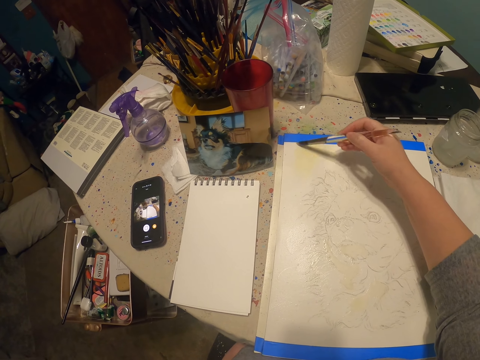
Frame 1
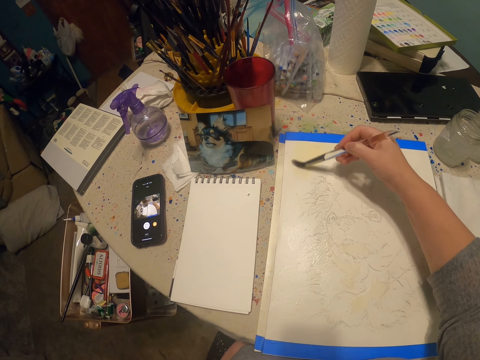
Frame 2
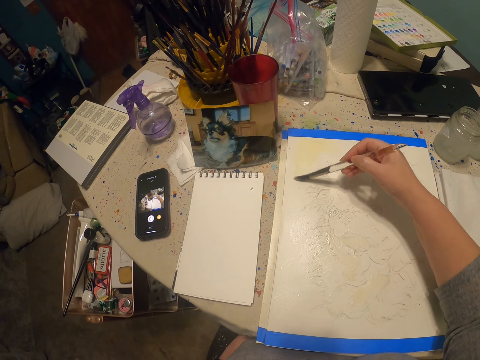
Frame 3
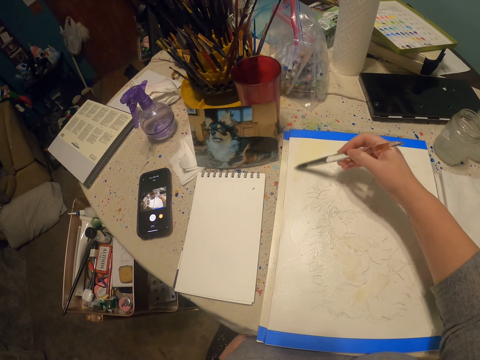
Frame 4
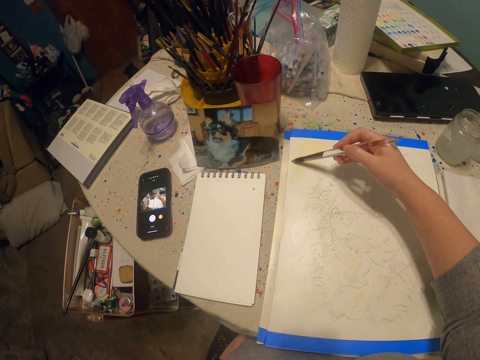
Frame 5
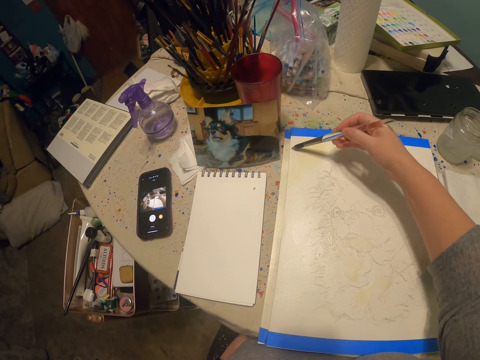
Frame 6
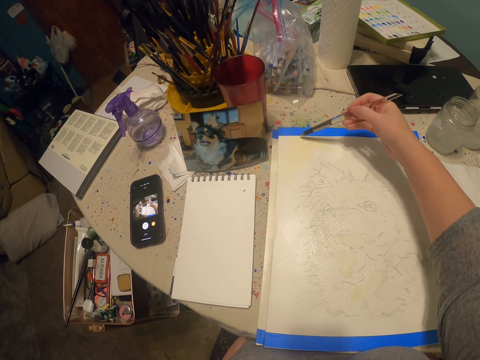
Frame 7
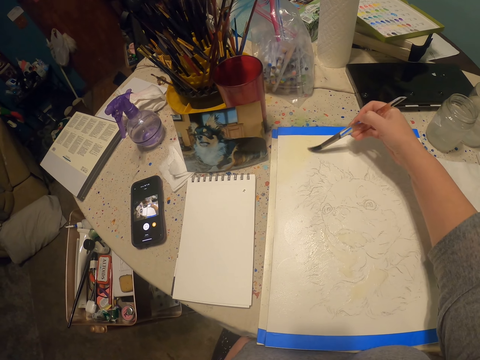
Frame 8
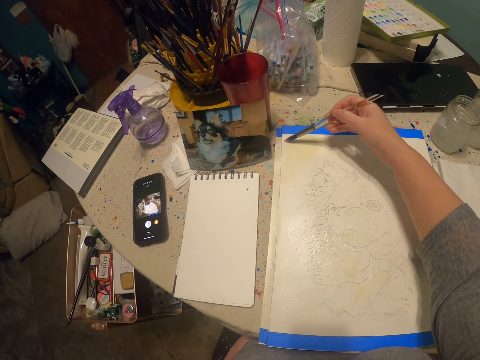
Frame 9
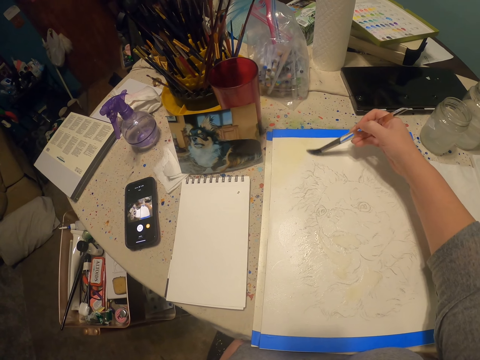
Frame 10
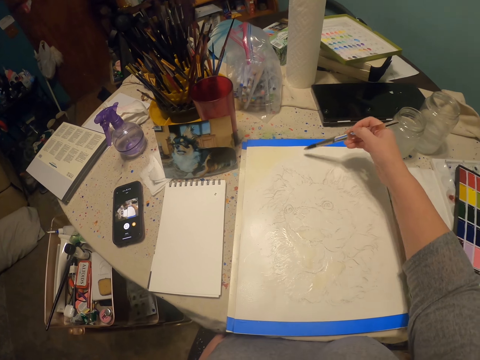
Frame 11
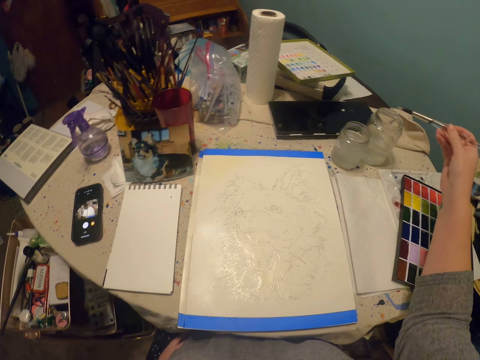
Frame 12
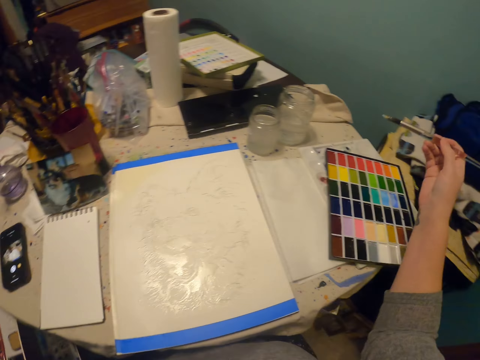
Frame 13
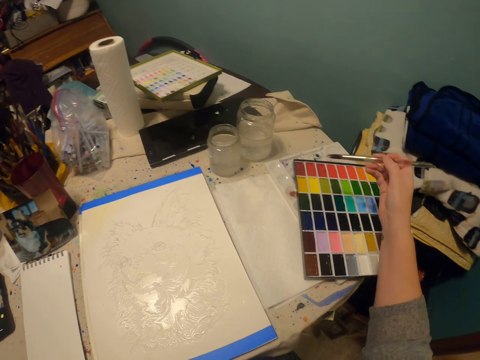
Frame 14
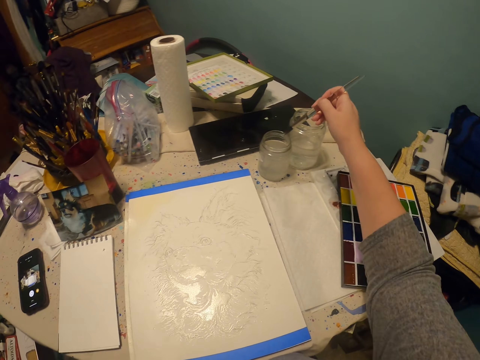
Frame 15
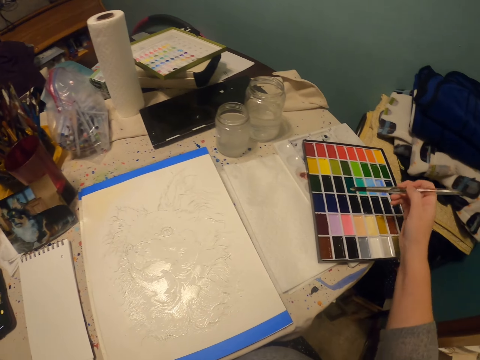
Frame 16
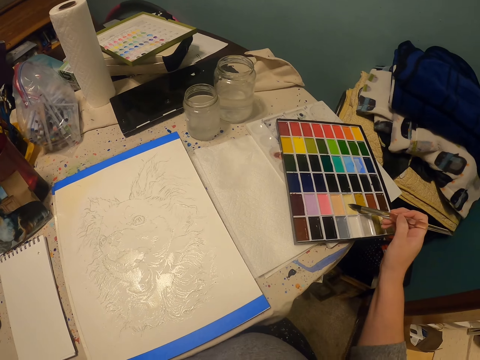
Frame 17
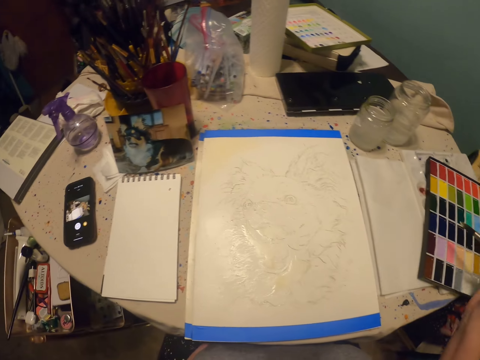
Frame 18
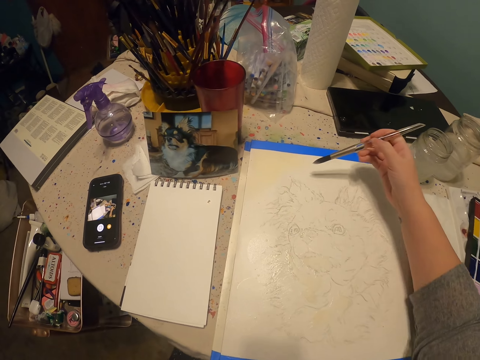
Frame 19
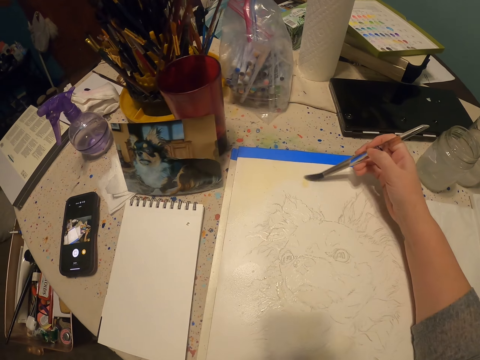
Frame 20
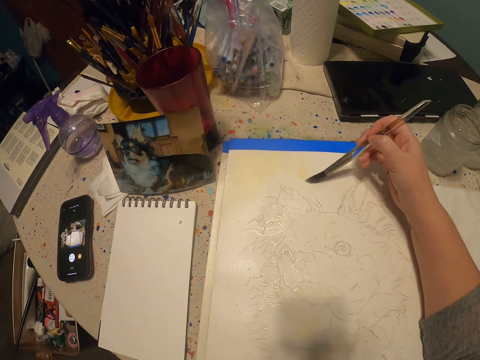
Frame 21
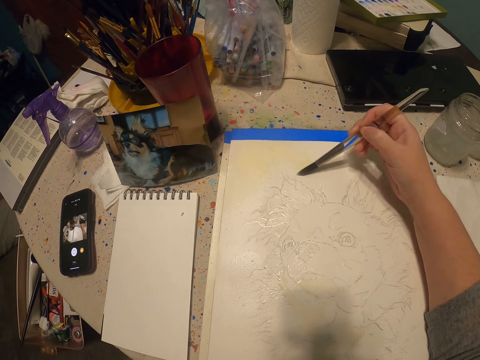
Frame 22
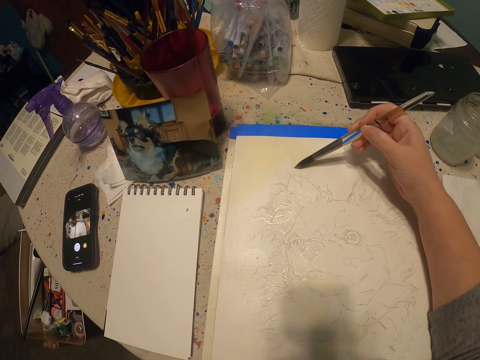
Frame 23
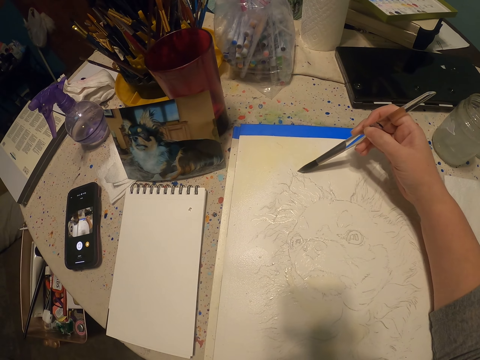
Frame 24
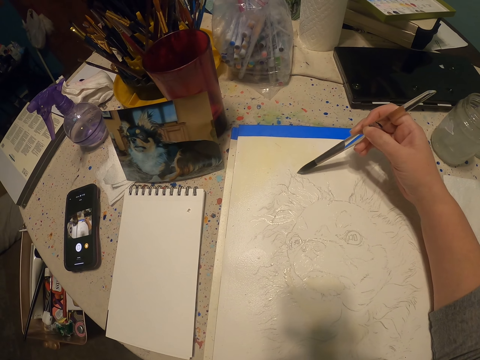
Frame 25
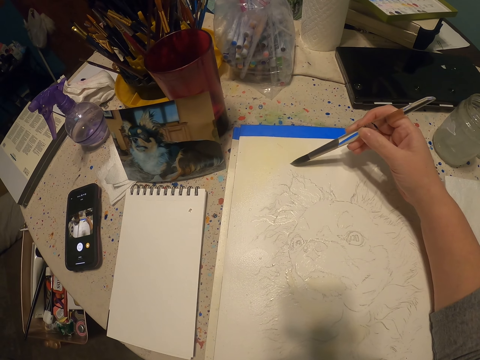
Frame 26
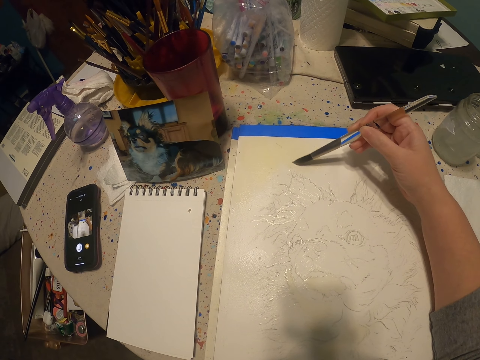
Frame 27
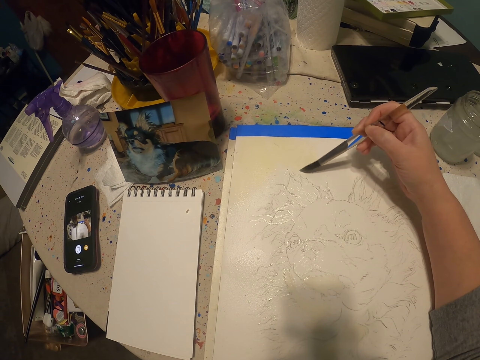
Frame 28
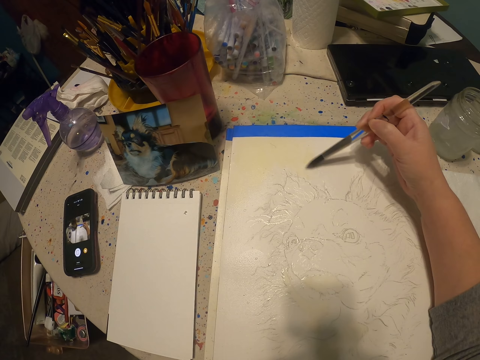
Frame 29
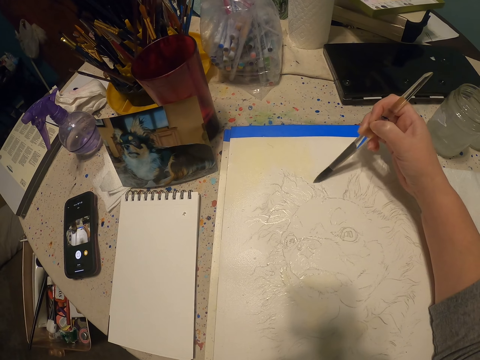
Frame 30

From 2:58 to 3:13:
The camera wearer immerses the painting brush in watercolor in a palette. They paint on a paper.

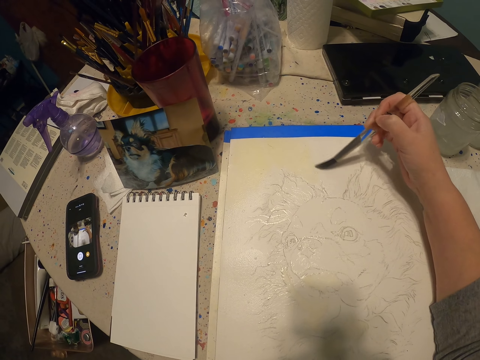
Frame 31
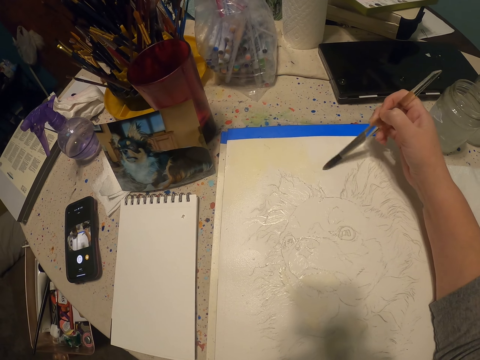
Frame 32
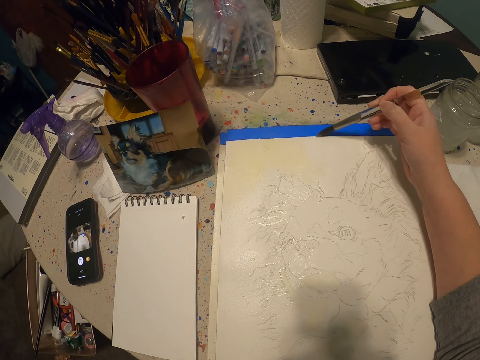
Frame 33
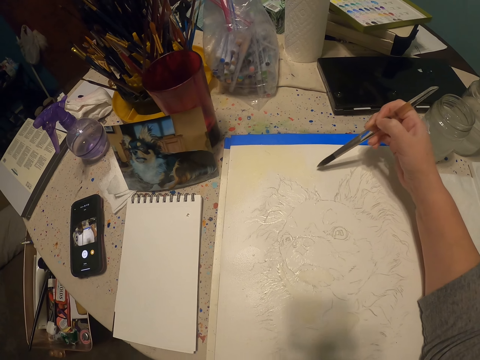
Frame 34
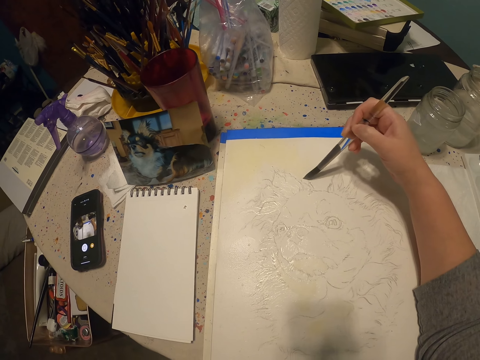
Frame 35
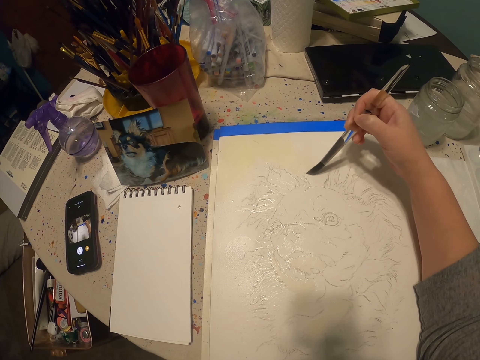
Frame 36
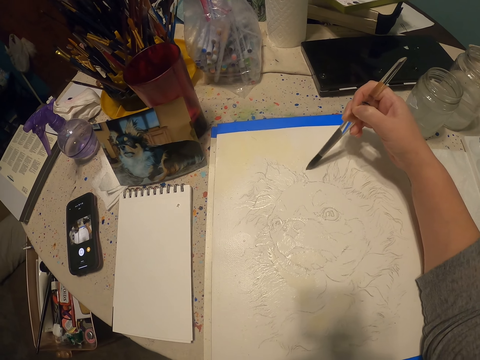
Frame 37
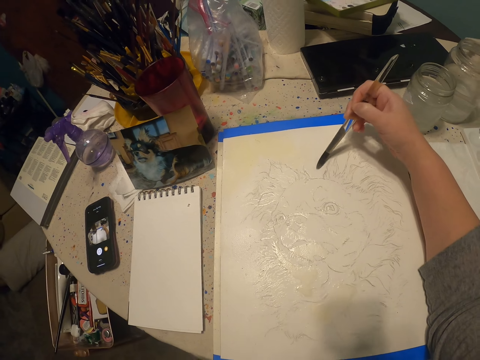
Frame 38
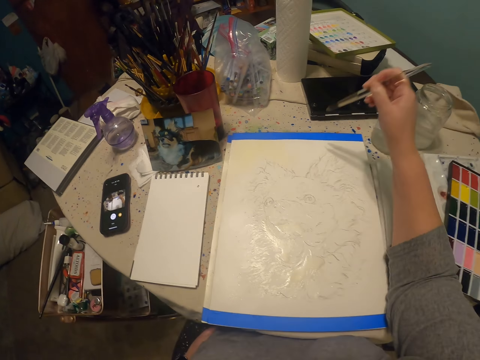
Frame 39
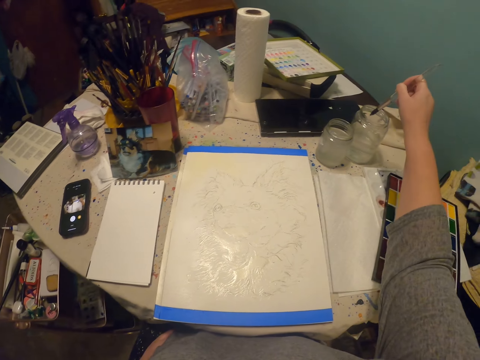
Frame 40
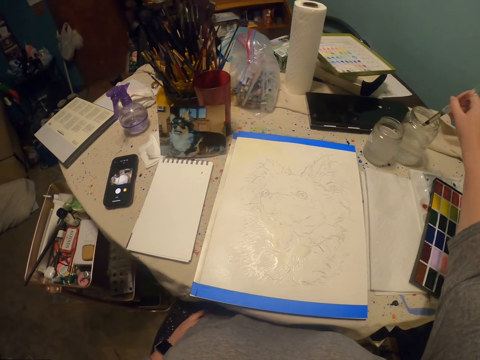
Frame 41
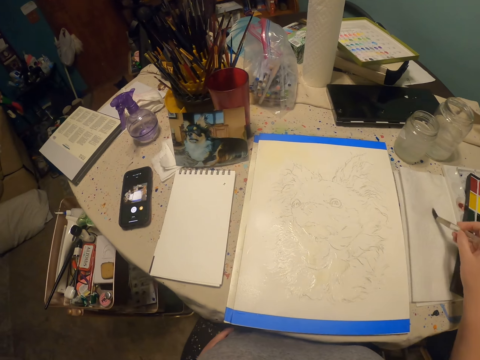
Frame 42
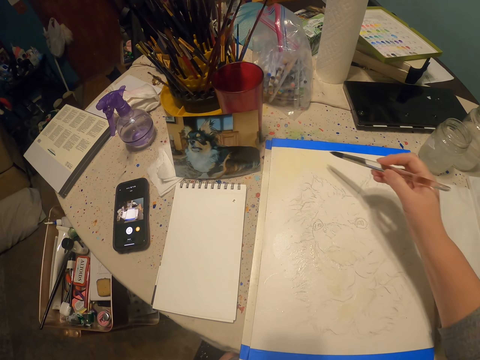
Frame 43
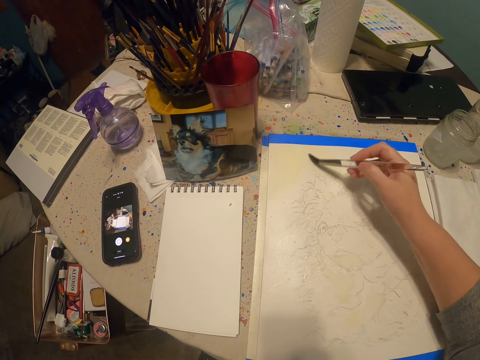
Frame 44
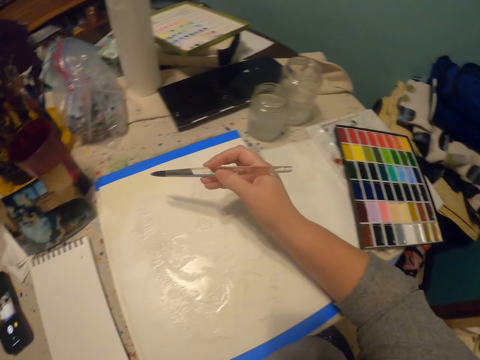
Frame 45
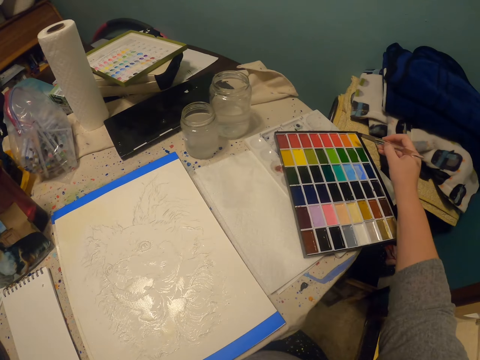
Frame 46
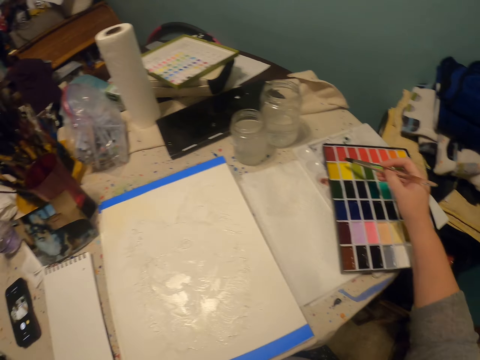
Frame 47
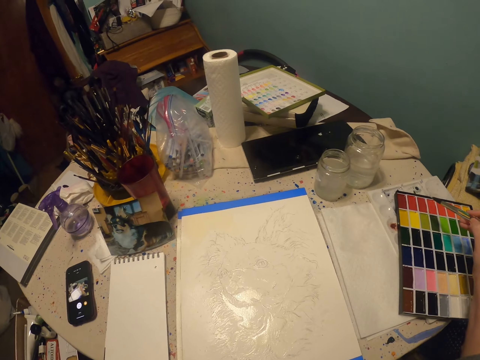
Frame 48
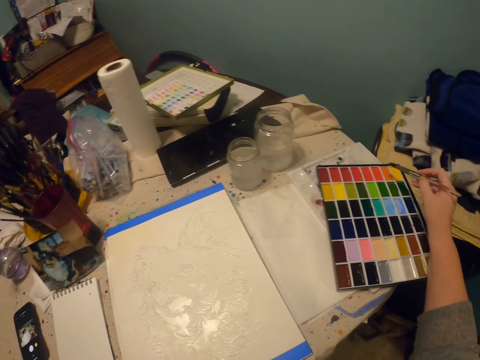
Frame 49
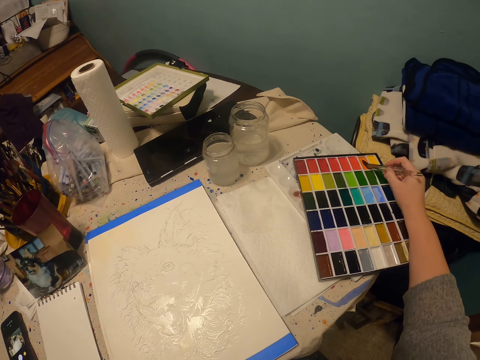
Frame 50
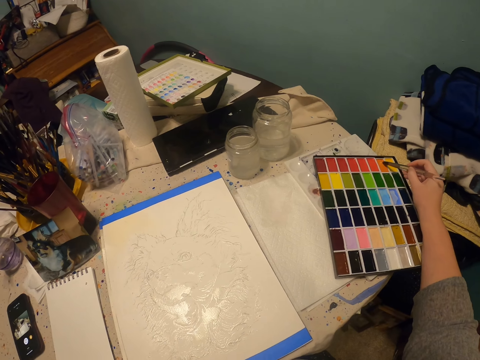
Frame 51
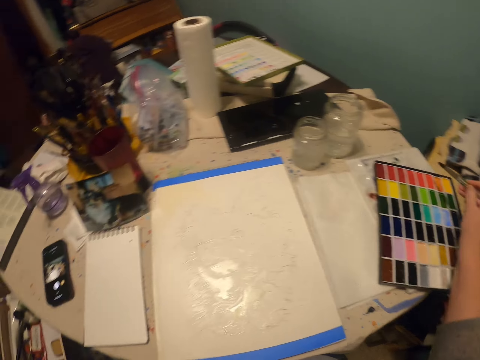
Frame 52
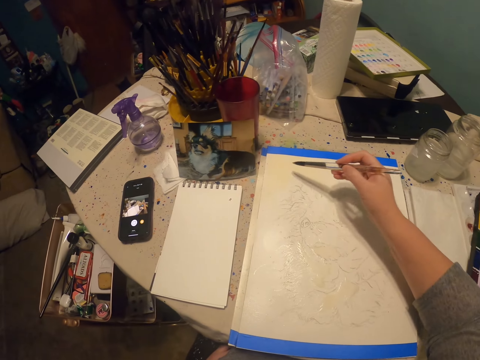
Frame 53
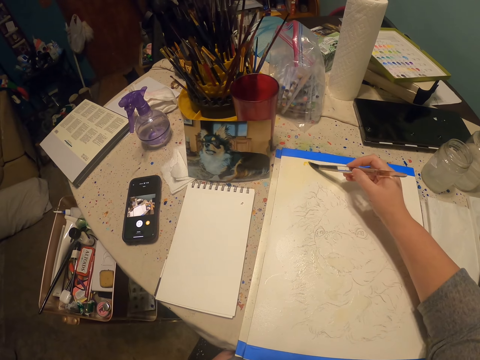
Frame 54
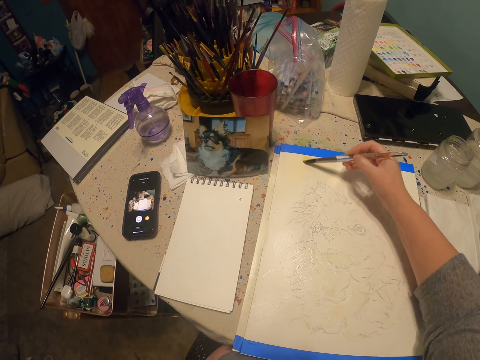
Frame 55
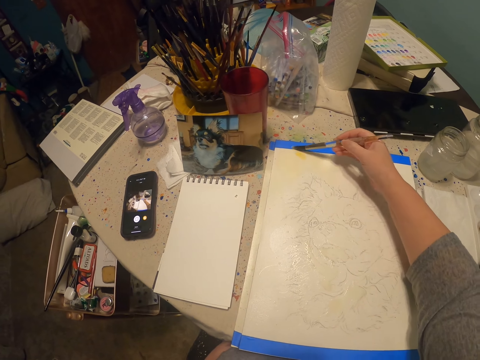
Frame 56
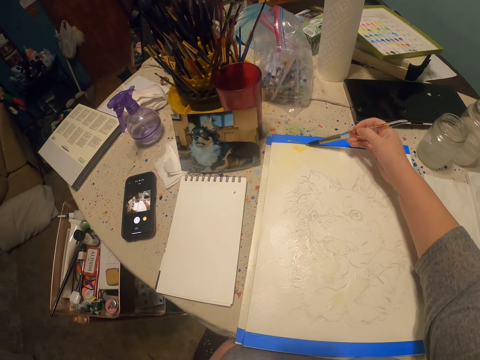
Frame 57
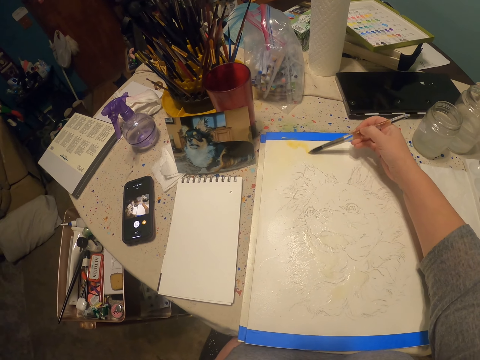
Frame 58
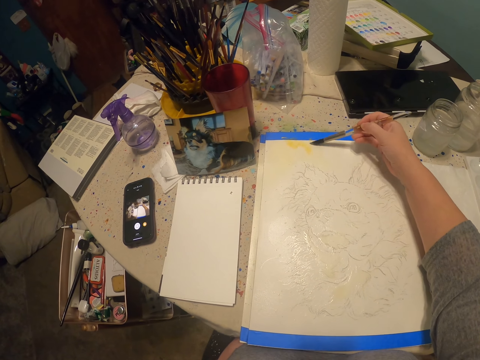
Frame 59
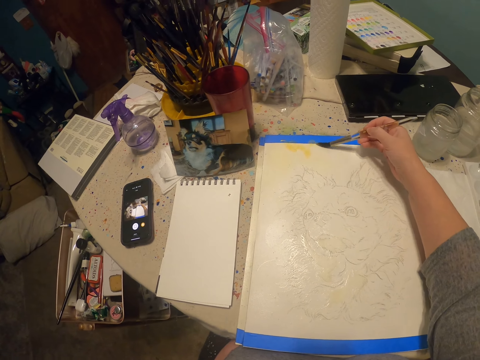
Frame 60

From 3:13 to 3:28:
The camera wearer dips a painting brush into a jar of water. They wipe the tip of the brush on a paper. They paint on the paper. They immerse the brush in watercolor in a palette. They paint on the paper.
